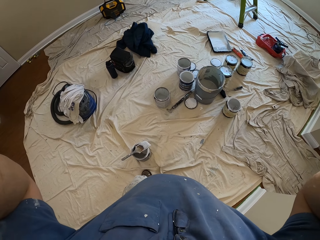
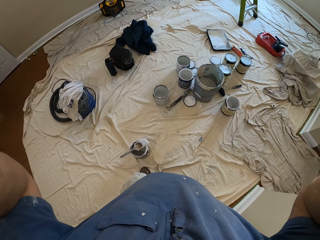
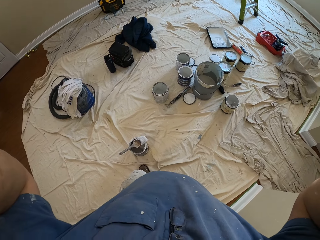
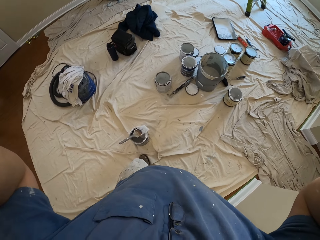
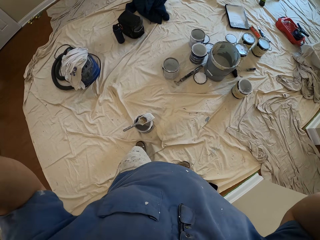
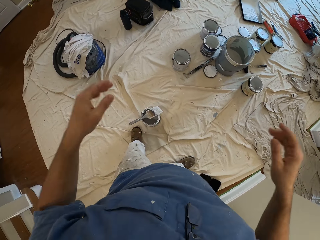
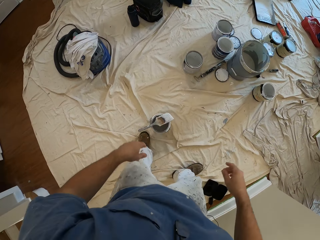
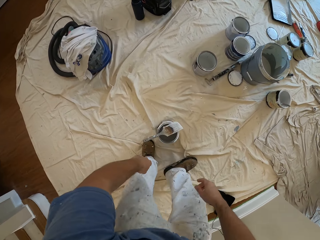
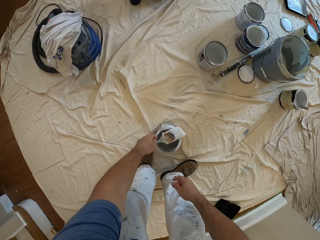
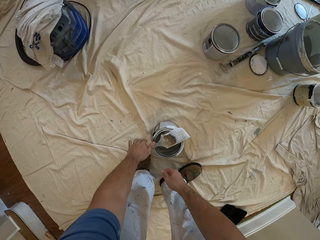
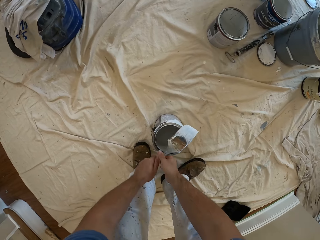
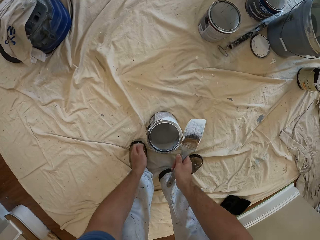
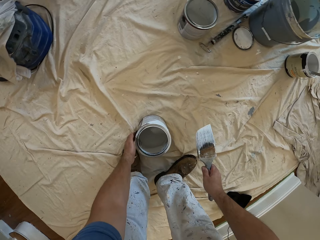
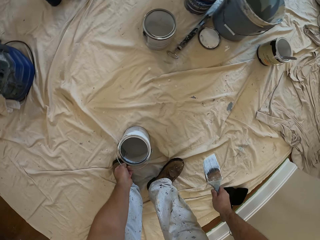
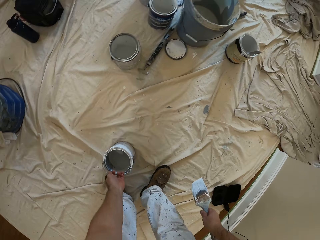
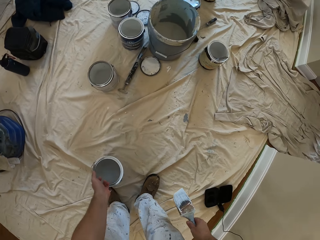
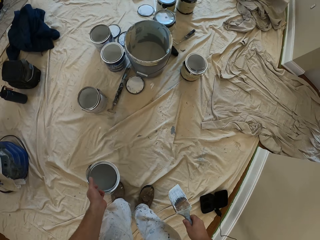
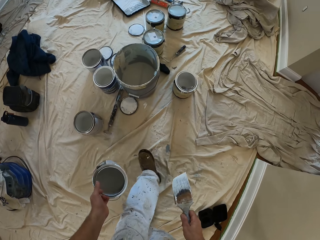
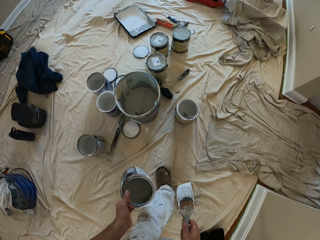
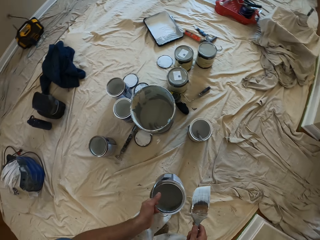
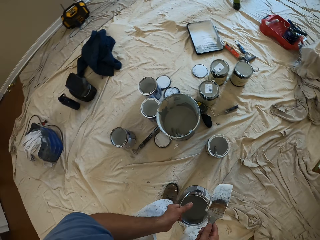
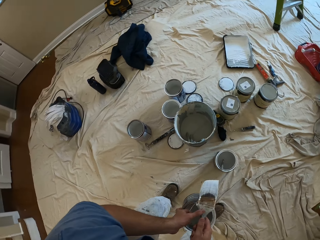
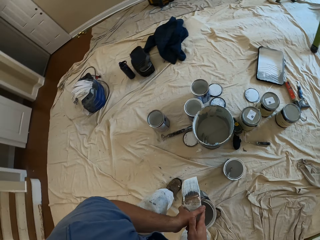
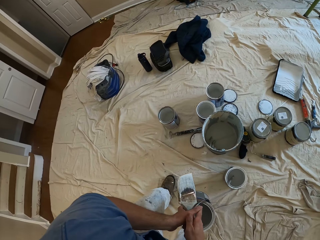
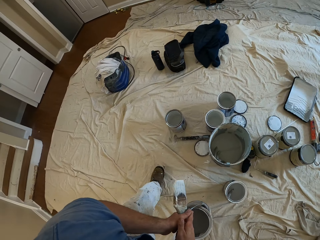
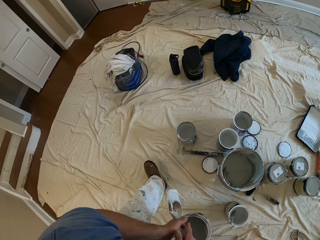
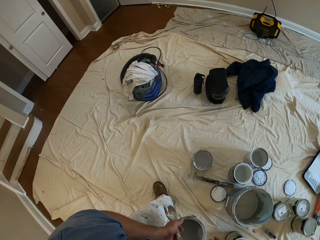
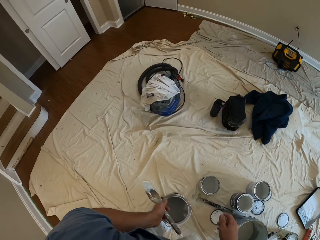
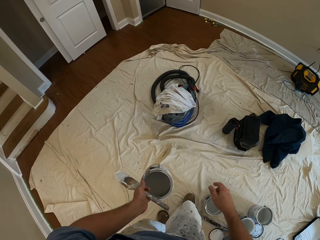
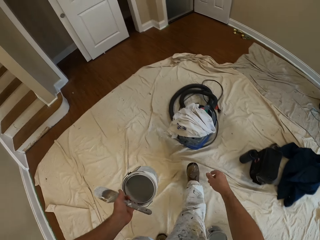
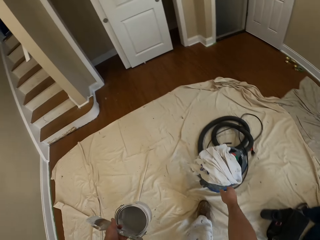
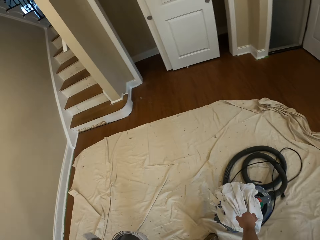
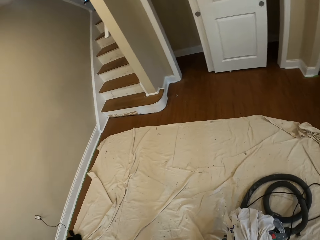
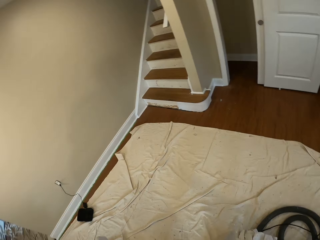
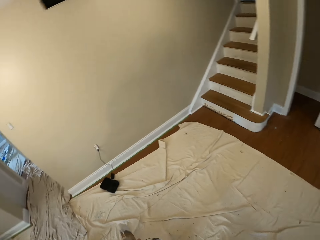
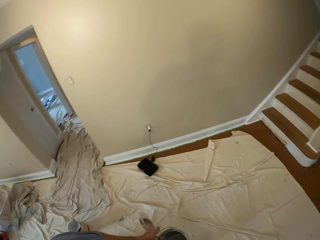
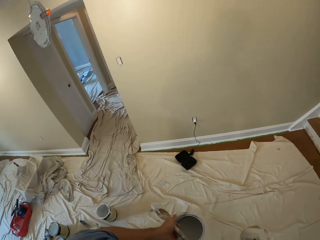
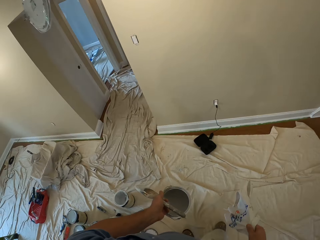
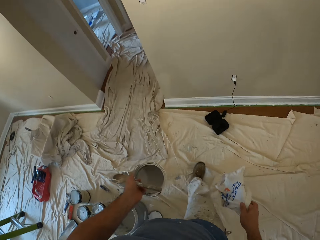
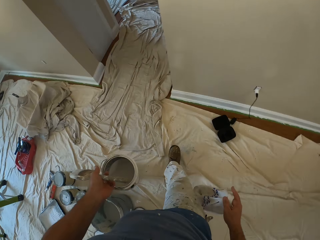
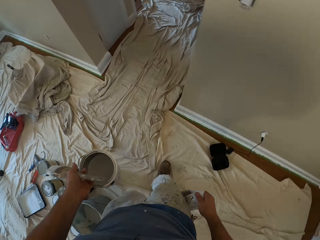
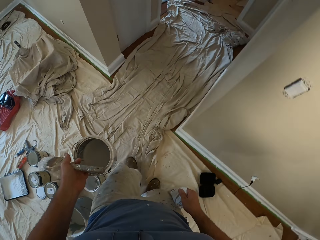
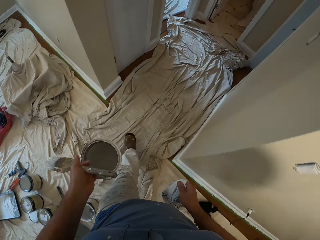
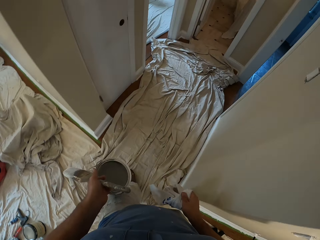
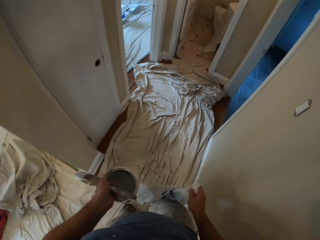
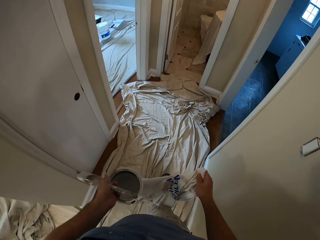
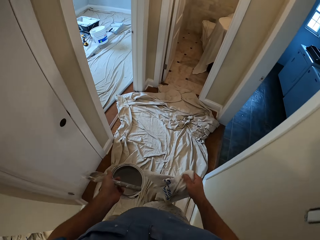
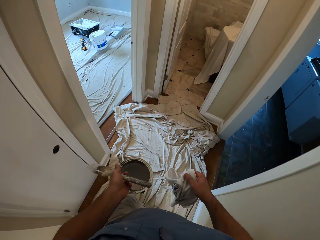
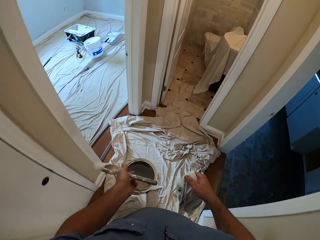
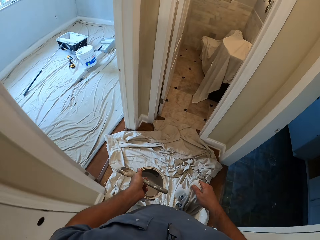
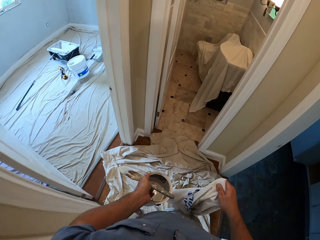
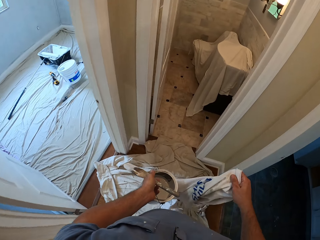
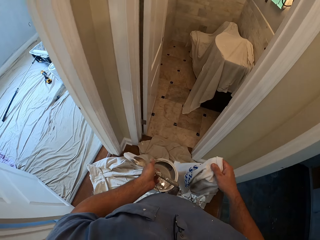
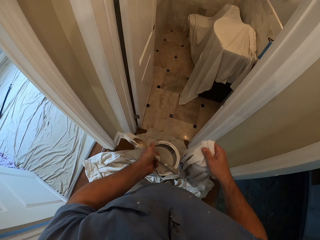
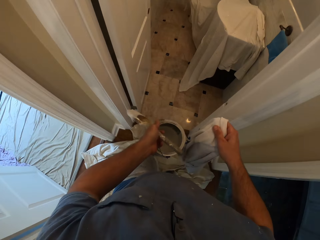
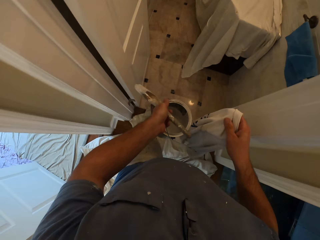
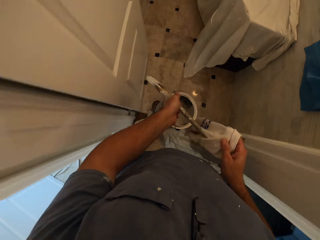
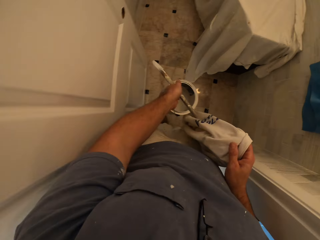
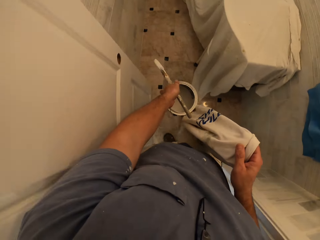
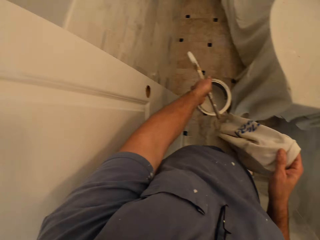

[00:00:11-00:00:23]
The camera wearer bends to pick a paint brush and paint tin or can. He passes the paint brush to his right hand, carries the paint can, and walks towards a vacuum cleaner. He passes the paint brush to his left hand. He picks a rug or rag on the vacuum cleaner. He walks into a bathroom.

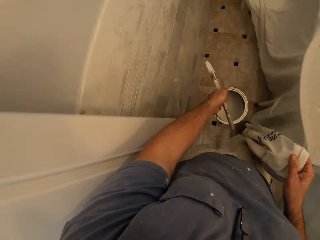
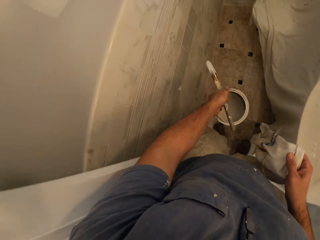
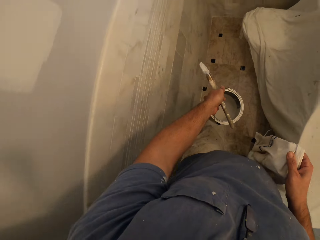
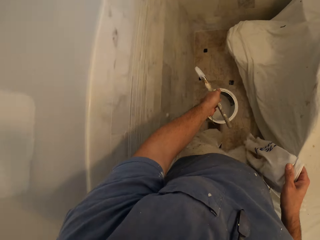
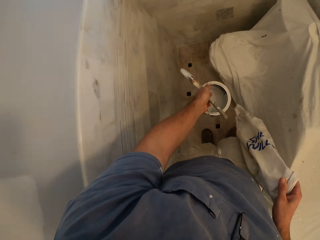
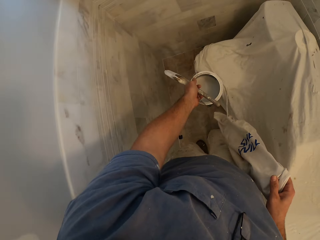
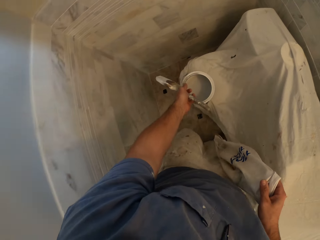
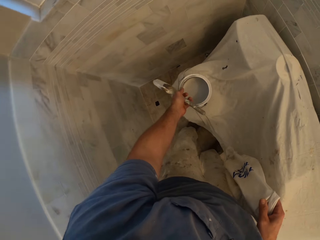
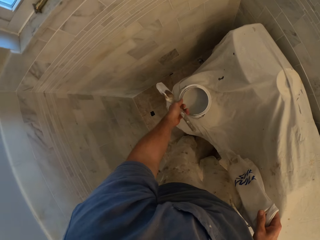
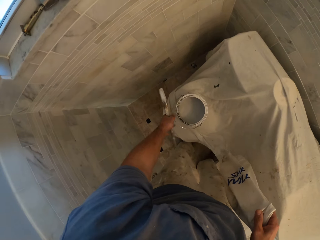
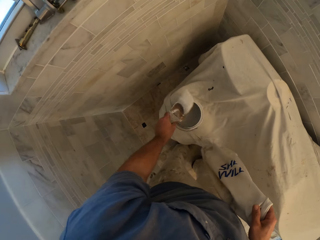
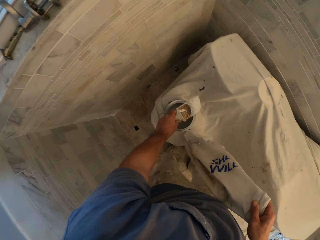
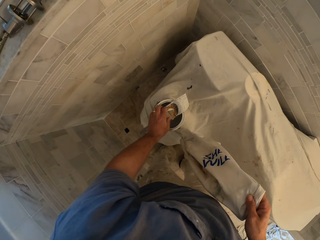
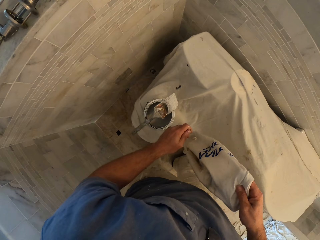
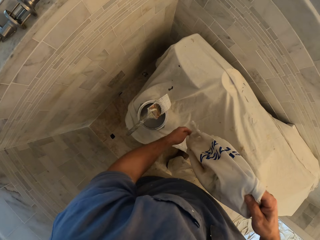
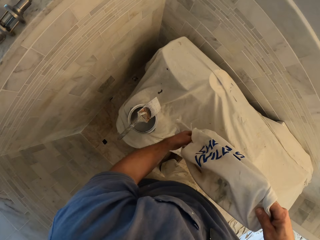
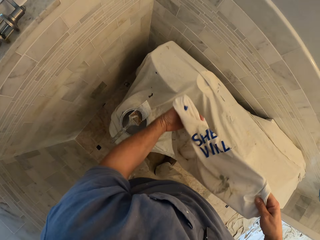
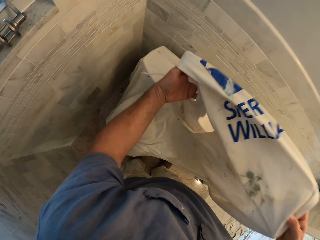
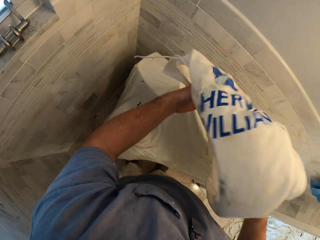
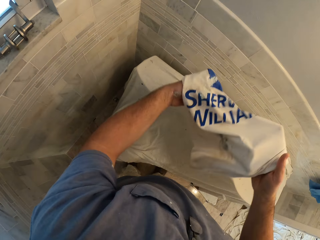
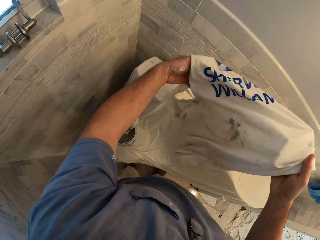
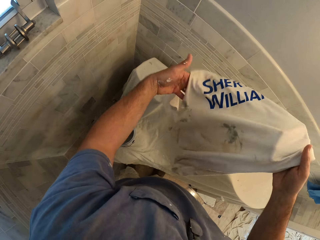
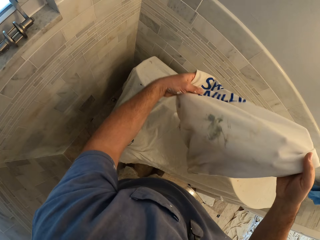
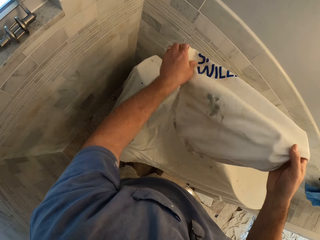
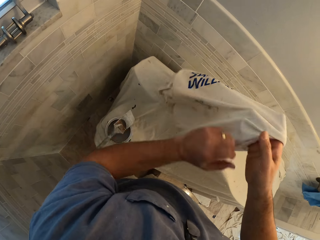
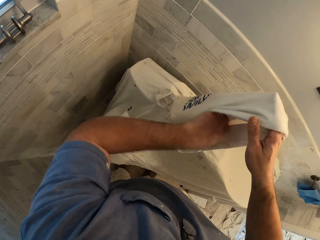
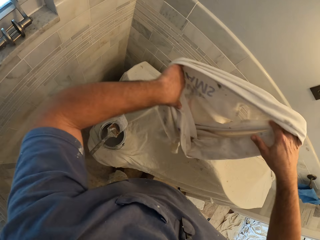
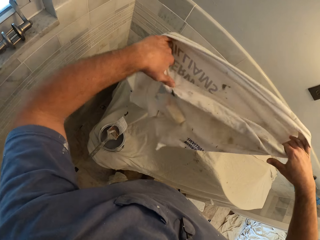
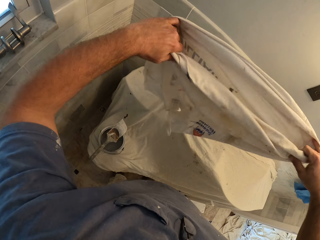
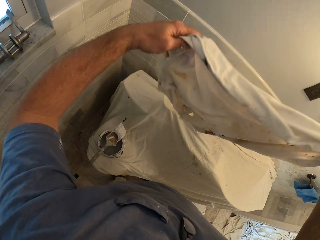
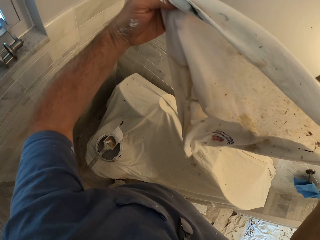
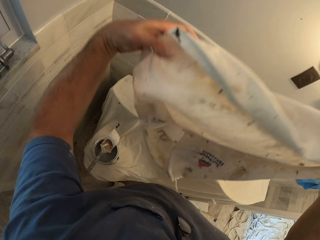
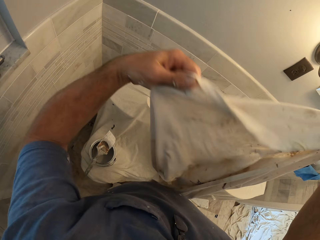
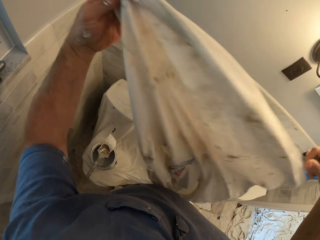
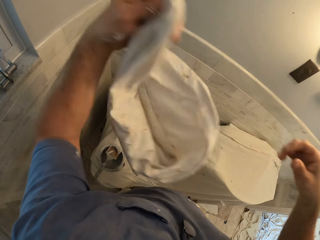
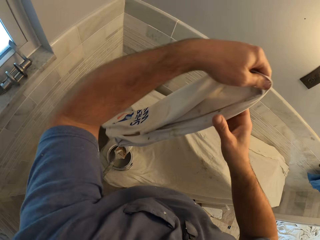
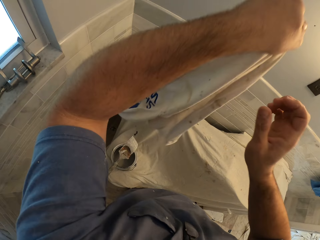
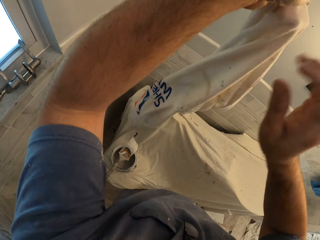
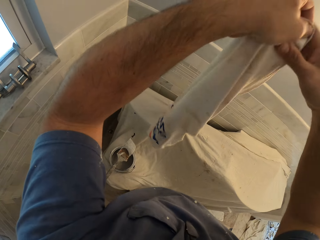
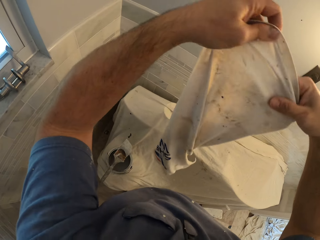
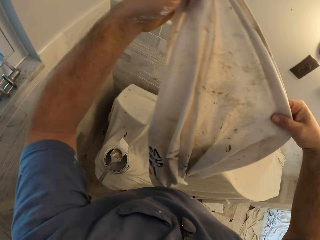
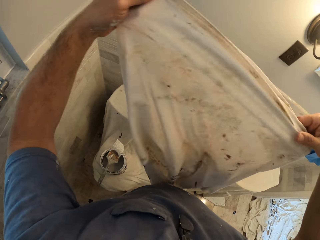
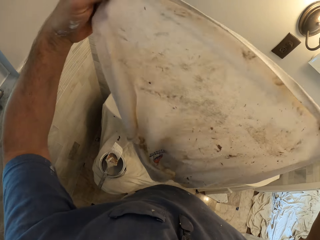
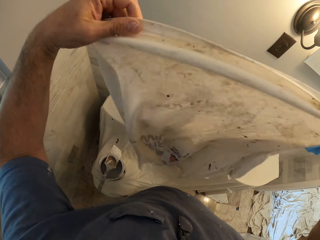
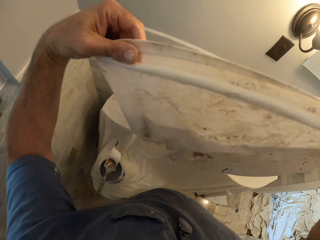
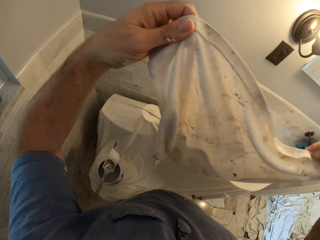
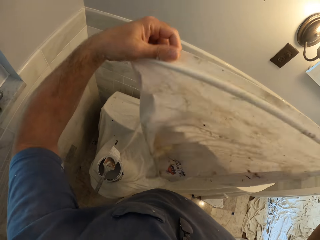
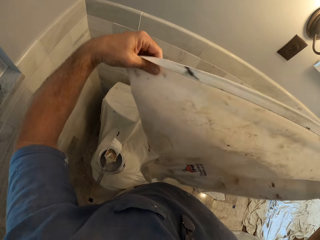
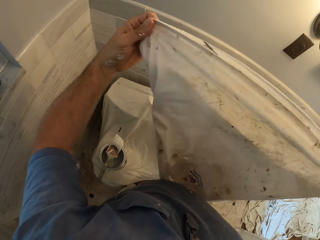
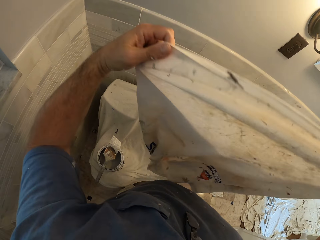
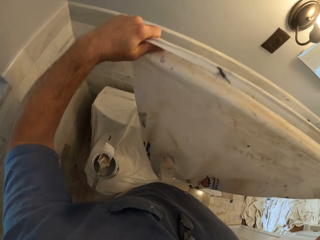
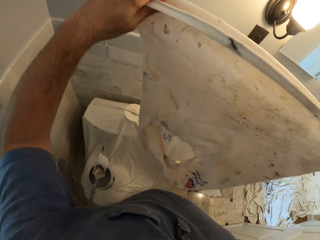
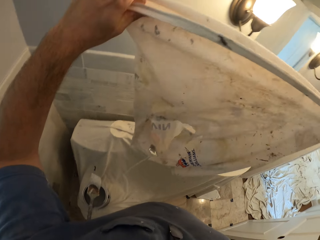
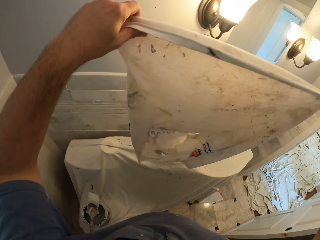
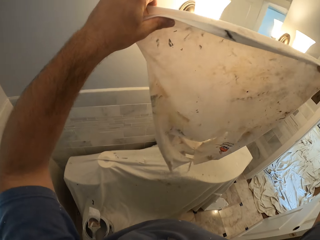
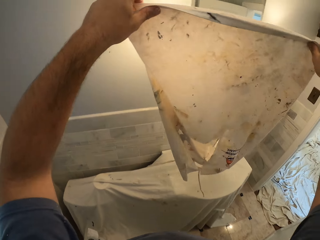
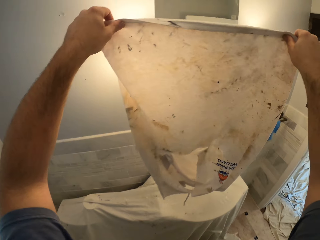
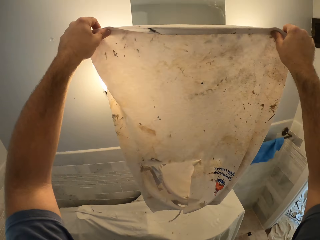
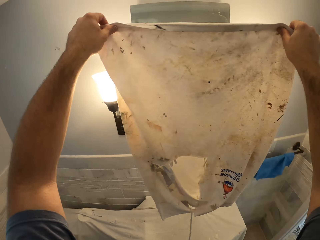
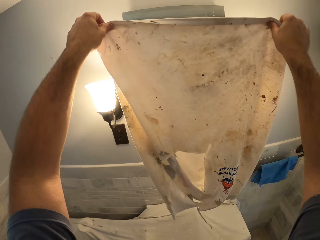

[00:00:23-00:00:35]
The camera wearer drops the paint can. They drop the paint brush on the paint can. They spread out the rag.
